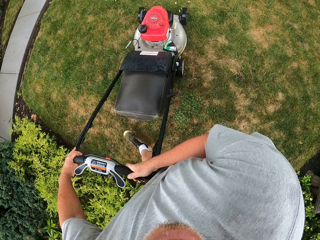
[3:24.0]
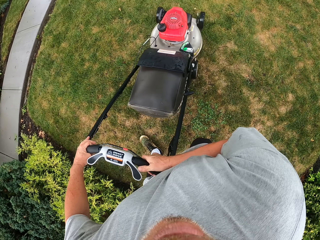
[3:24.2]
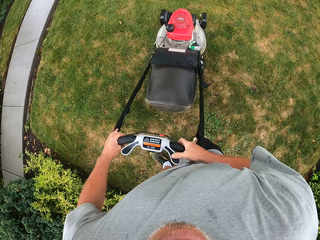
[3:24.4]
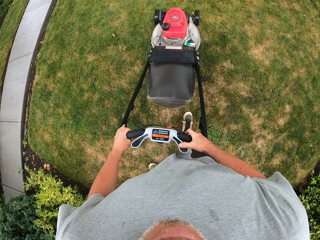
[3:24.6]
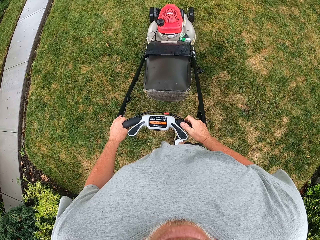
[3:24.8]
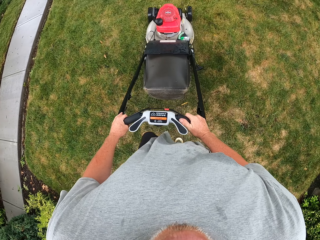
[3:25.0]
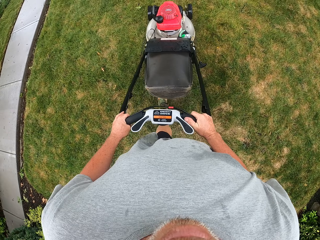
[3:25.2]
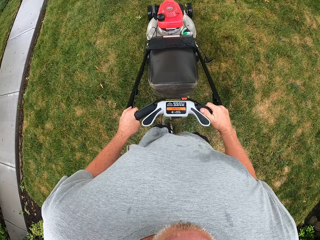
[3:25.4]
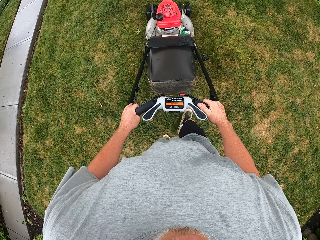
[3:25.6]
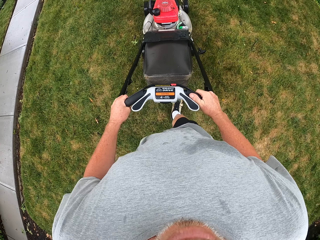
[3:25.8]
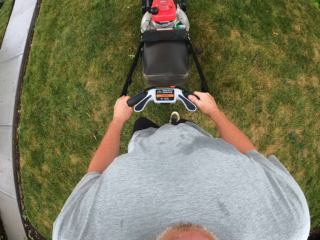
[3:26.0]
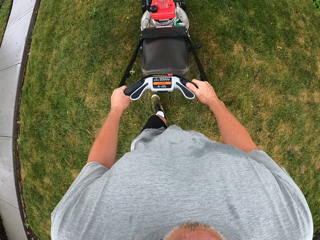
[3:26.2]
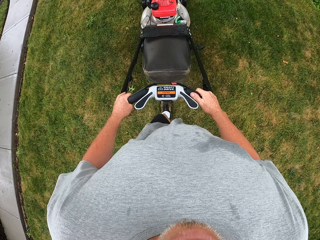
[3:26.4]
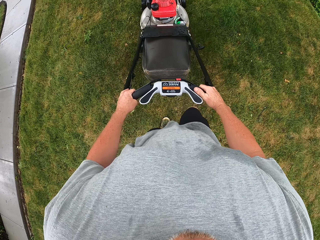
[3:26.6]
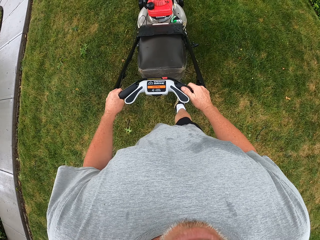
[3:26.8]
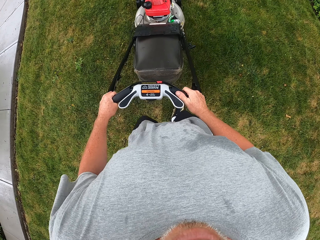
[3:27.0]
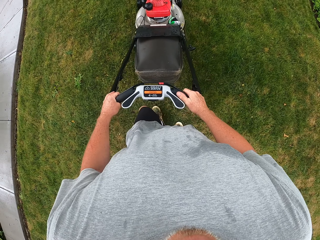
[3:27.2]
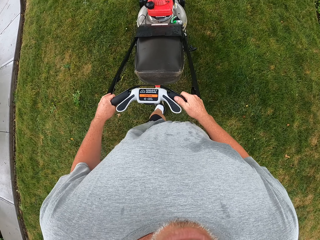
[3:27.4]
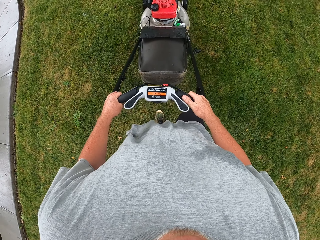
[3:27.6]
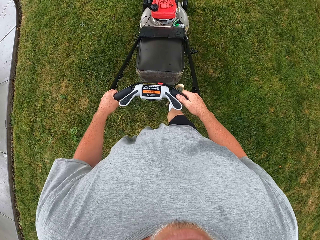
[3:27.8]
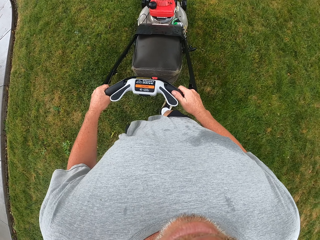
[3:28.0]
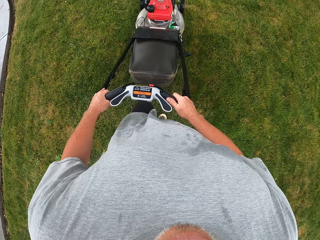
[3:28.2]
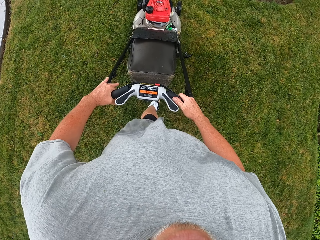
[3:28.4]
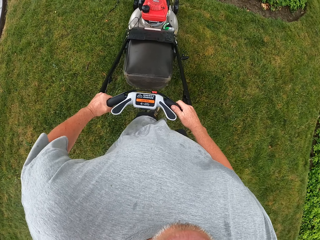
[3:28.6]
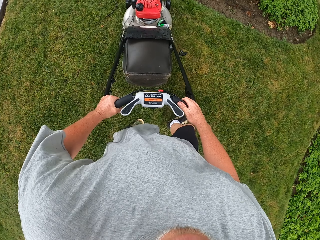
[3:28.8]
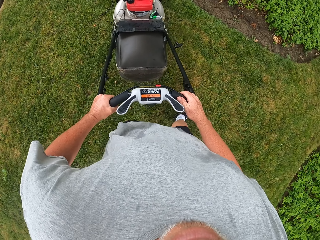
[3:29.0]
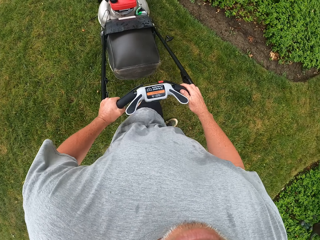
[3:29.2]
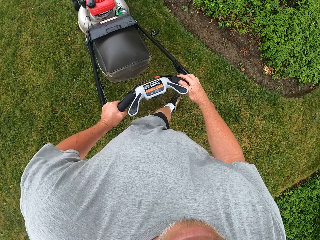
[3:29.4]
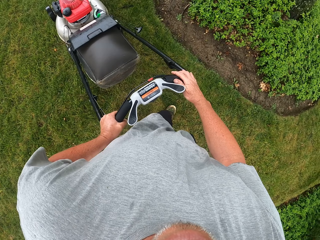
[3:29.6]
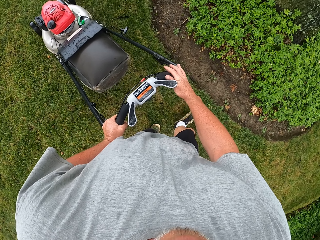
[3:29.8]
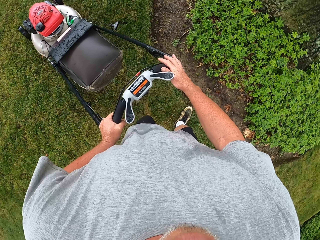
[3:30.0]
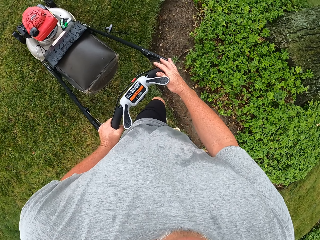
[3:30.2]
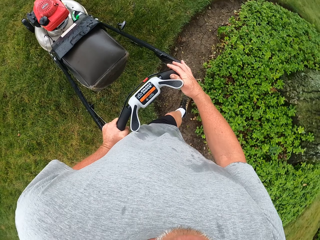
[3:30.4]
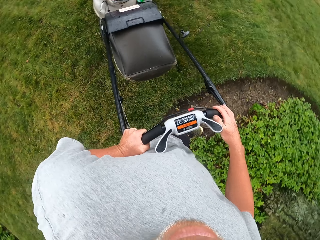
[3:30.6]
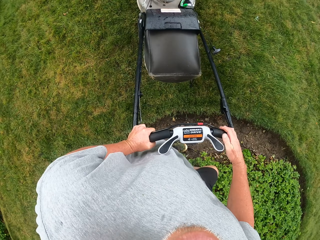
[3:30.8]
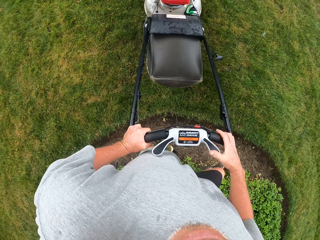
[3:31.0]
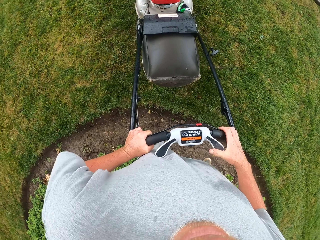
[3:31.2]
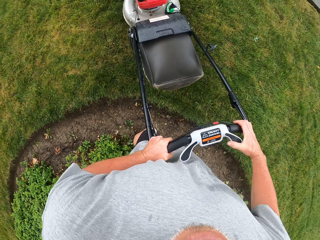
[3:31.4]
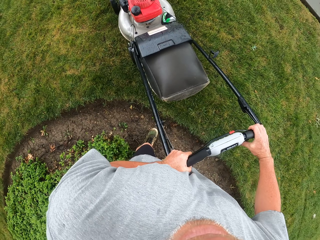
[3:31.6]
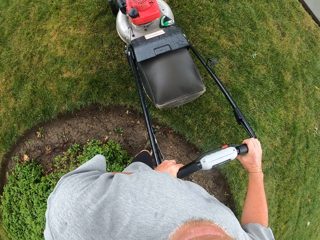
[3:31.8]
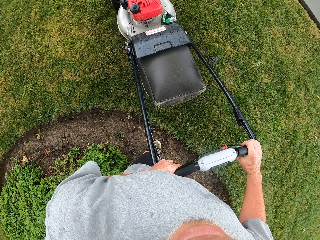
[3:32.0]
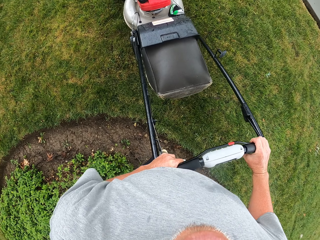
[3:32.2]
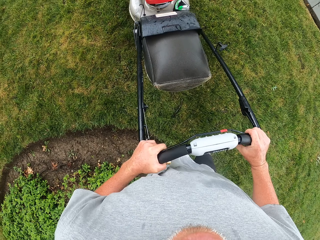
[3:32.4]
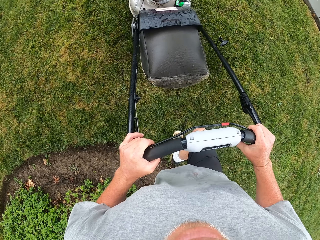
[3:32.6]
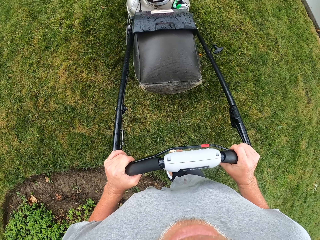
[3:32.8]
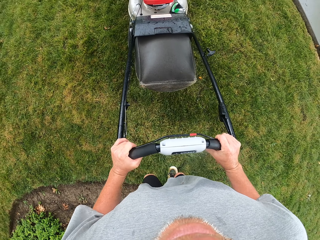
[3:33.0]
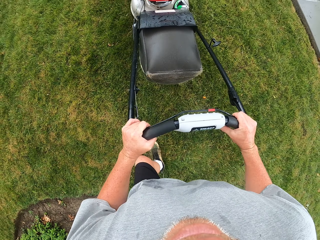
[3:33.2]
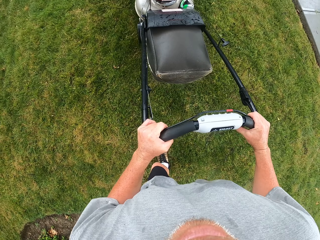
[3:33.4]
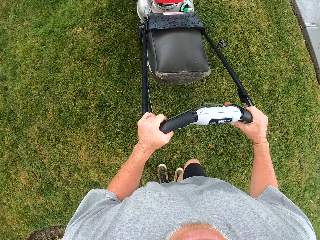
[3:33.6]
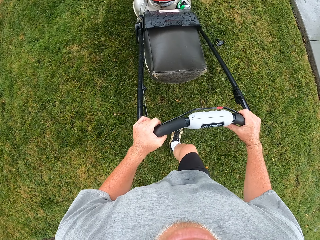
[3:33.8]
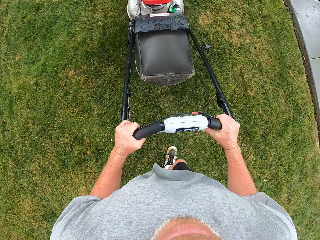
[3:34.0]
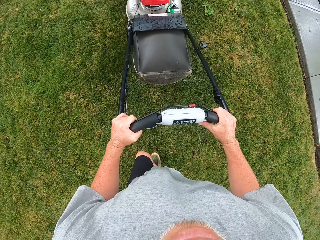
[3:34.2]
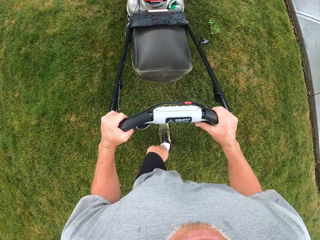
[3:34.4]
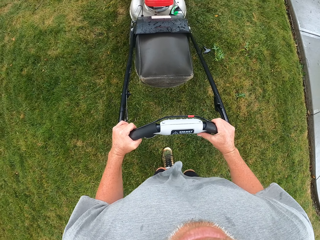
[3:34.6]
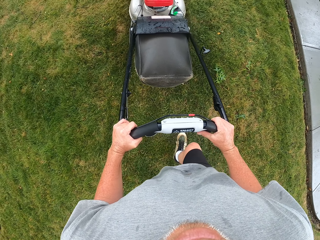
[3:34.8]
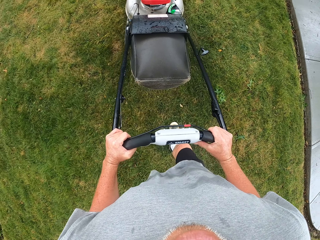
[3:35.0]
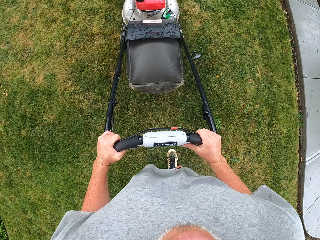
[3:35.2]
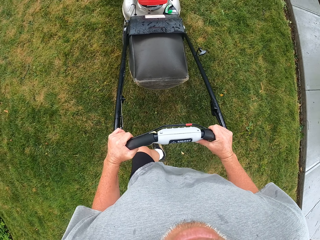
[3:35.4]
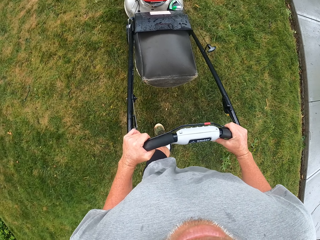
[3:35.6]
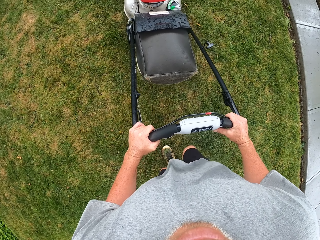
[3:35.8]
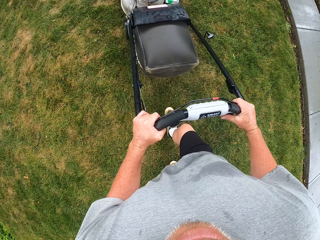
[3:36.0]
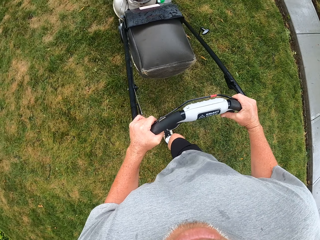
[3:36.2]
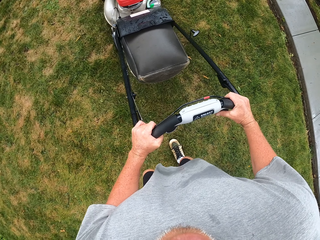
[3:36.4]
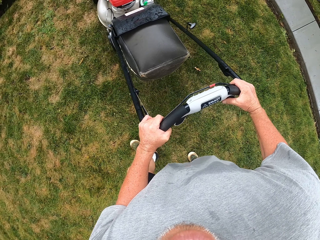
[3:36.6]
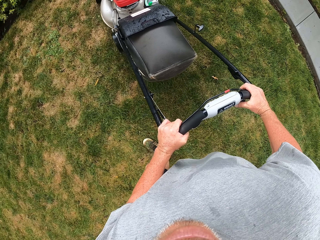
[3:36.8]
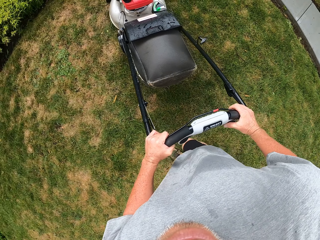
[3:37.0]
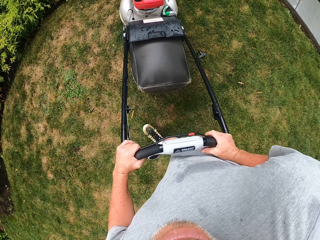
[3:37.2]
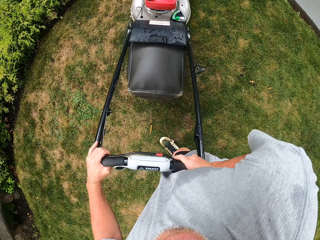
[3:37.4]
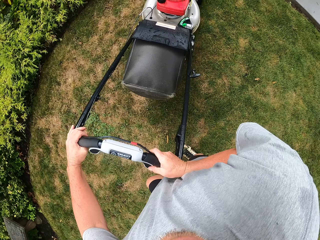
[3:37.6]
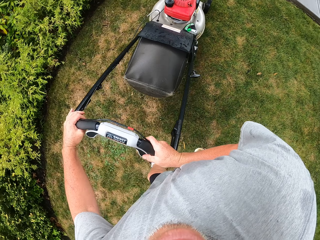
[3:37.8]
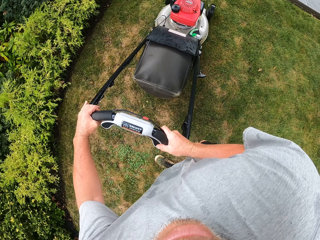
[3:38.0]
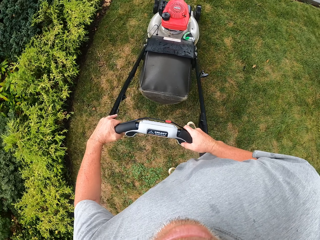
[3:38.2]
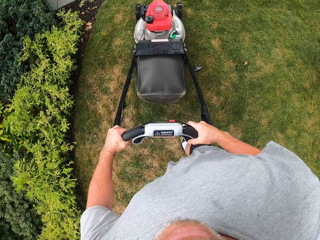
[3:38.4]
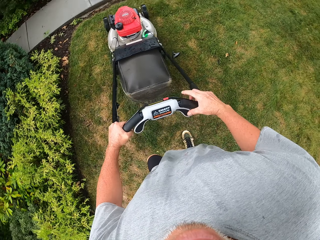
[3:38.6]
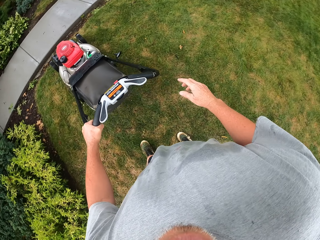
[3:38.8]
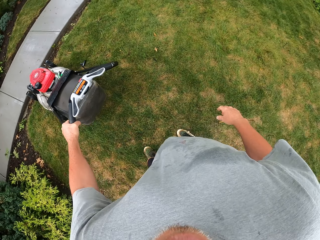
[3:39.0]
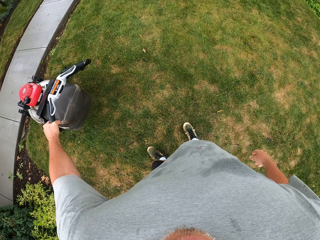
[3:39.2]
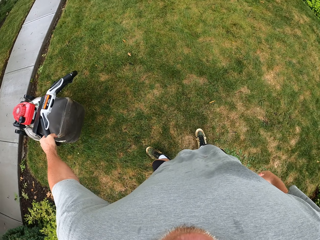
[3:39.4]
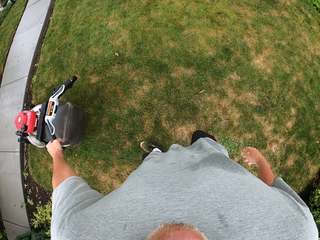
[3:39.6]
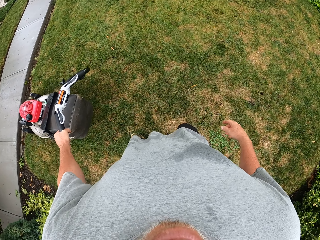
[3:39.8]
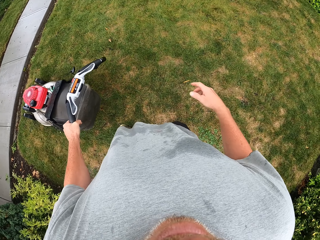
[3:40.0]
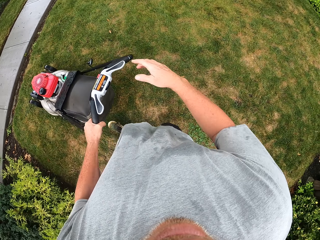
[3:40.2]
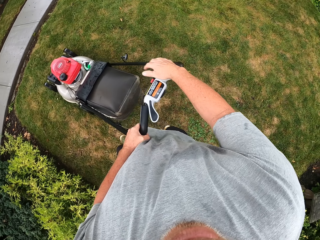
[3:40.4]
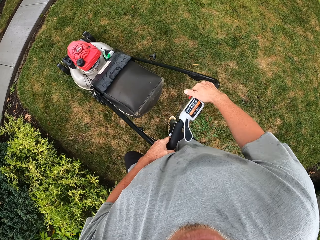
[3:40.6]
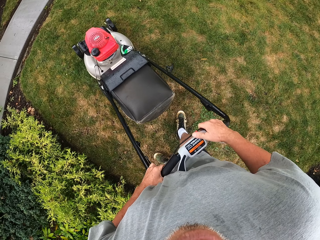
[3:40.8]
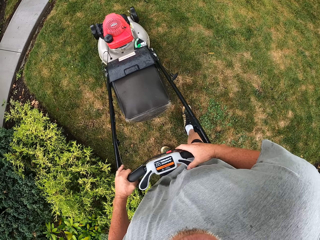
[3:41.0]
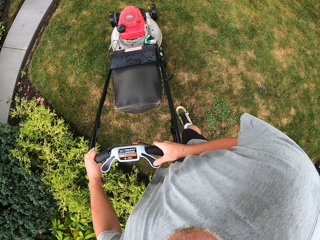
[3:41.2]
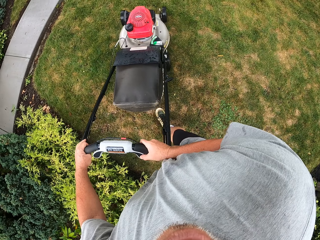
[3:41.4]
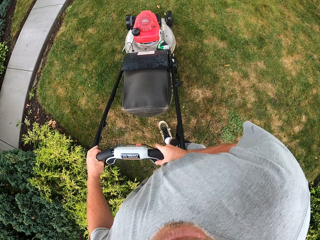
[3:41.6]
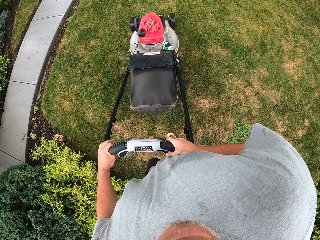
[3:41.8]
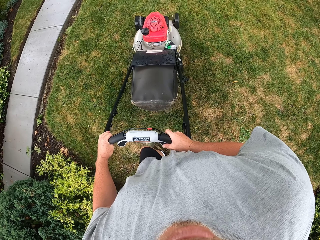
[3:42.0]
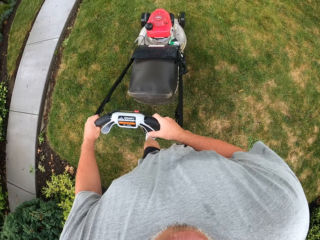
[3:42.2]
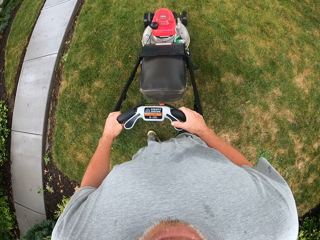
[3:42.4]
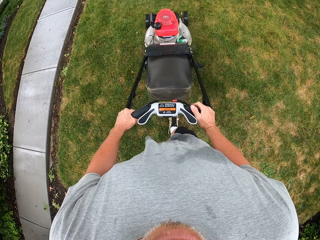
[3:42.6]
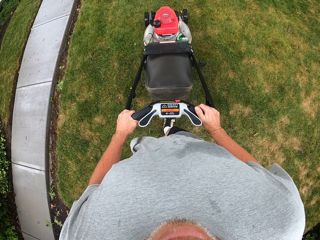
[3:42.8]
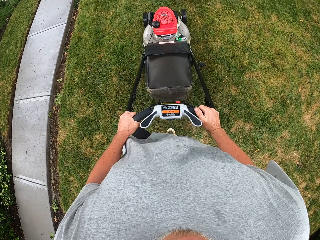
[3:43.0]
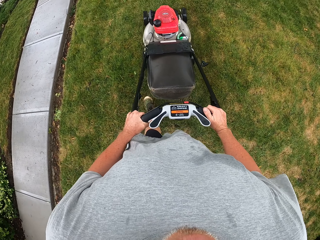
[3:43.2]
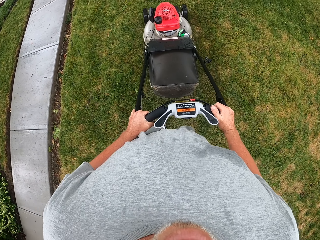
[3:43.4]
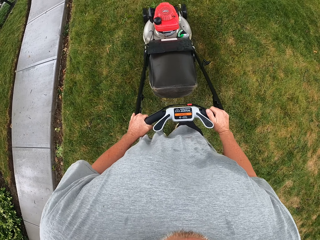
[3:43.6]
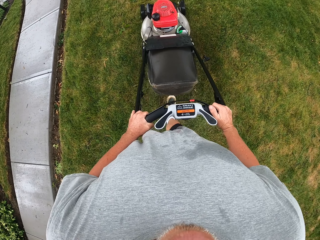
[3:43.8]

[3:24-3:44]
The camera wearer cuts grass with the lawn mower. They make a turn. They cut grass with the lawn mower. They do so again. They make a U-turn. They reverse the lawn mower. They cut grass with the lawn mower.

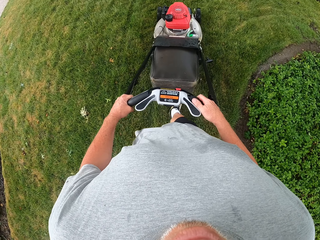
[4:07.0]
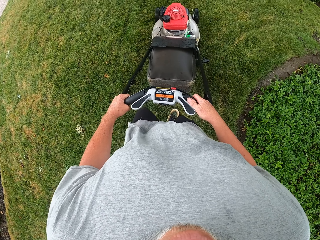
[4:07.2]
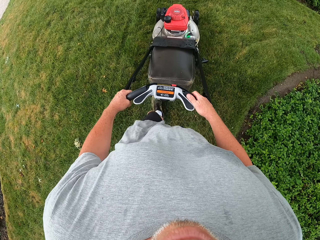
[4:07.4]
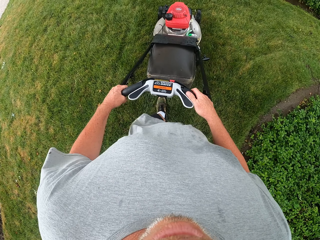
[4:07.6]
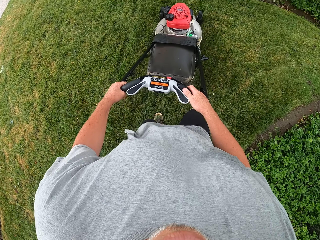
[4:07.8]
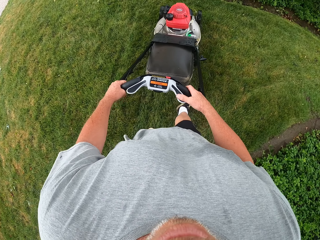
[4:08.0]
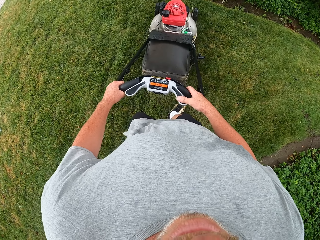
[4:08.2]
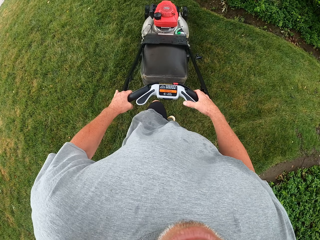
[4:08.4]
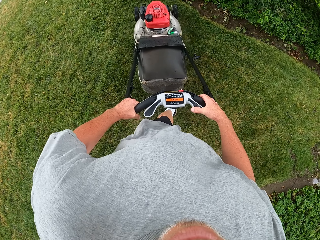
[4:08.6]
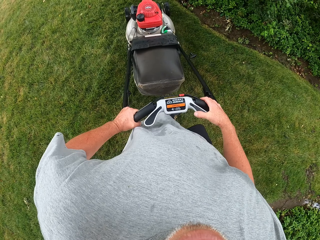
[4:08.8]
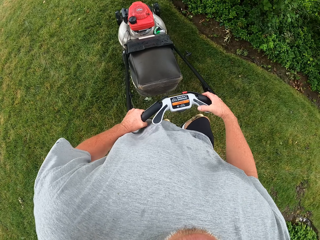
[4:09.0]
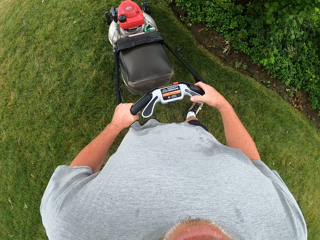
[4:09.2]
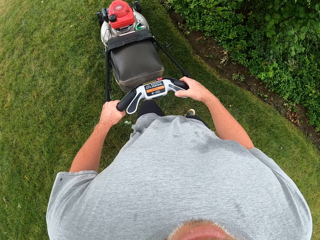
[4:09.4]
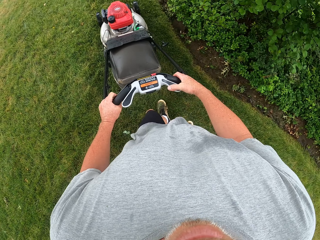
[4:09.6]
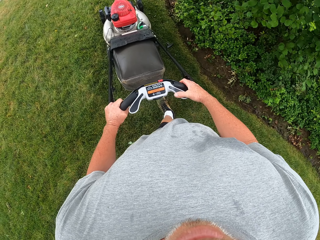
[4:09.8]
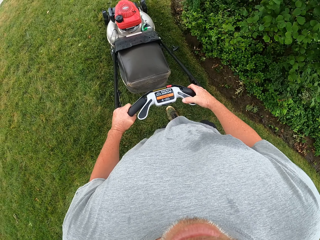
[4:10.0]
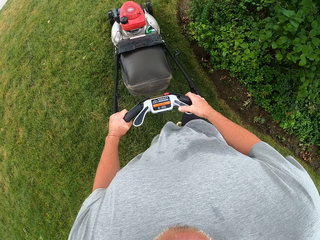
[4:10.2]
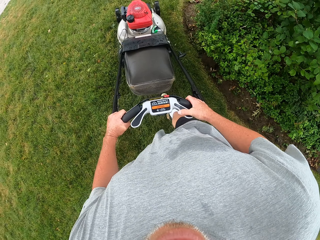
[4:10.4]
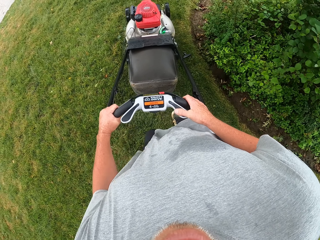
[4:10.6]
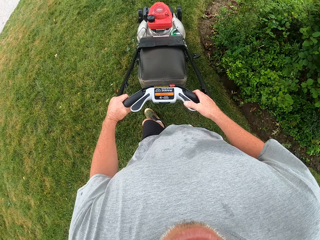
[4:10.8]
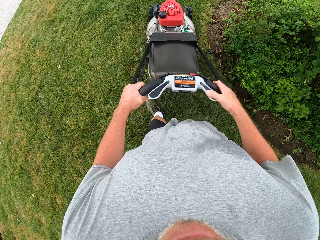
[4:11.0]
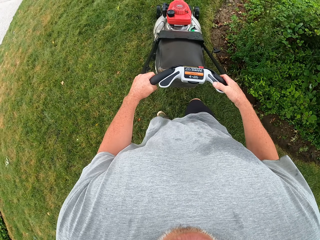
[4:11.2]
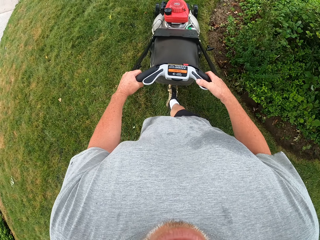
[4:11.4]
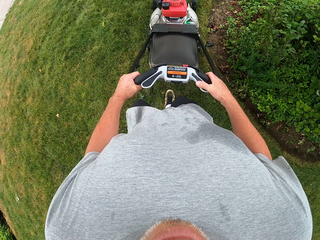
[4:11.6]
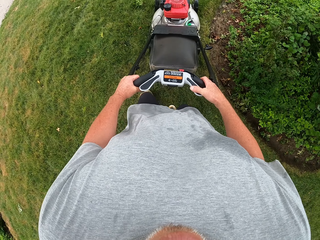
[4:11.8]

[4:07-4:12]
The camera wearer makes a turn. They cut grass with the lawn mower.
